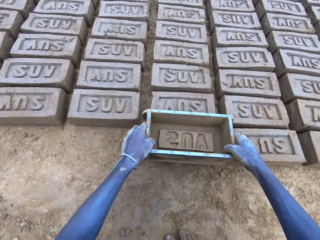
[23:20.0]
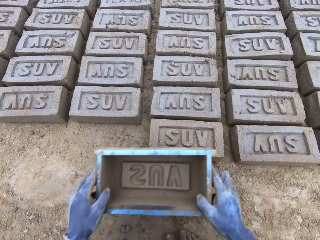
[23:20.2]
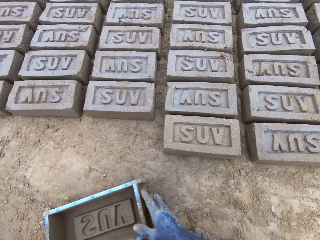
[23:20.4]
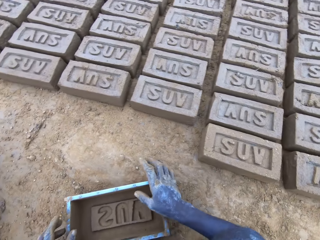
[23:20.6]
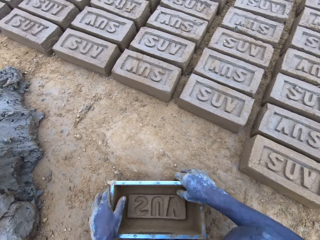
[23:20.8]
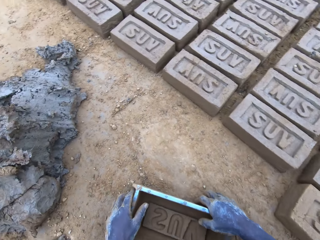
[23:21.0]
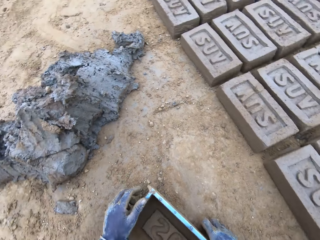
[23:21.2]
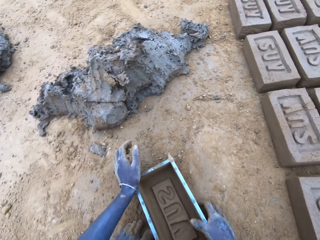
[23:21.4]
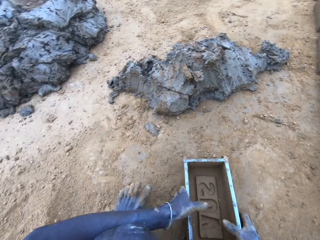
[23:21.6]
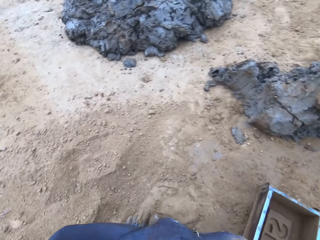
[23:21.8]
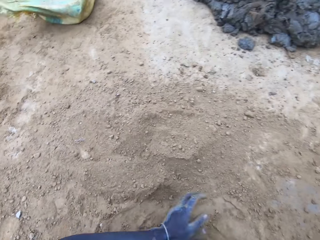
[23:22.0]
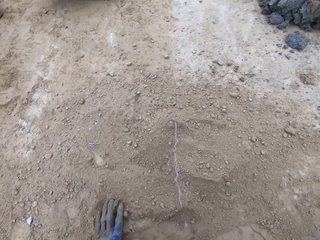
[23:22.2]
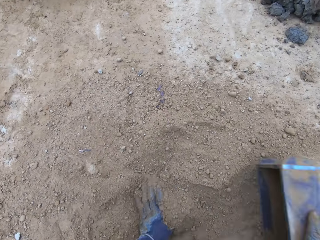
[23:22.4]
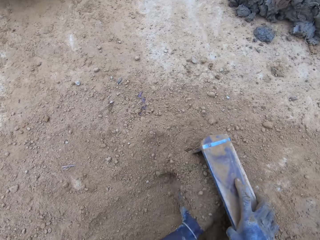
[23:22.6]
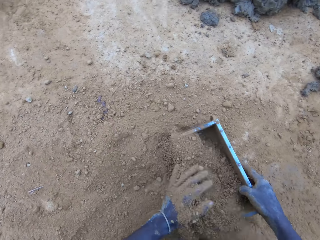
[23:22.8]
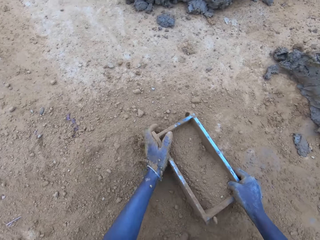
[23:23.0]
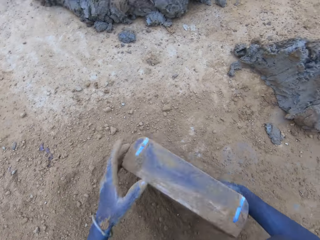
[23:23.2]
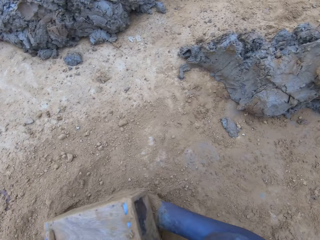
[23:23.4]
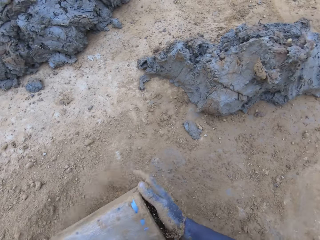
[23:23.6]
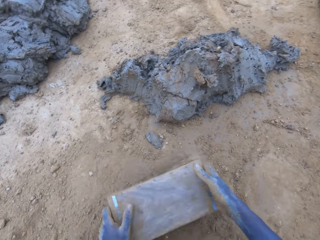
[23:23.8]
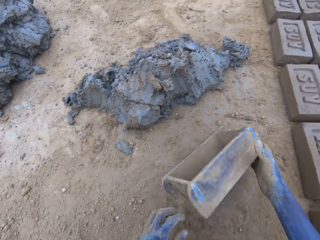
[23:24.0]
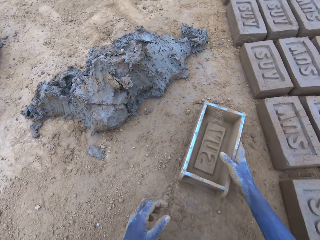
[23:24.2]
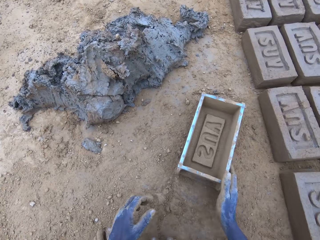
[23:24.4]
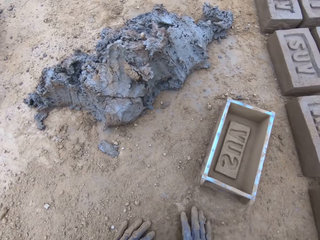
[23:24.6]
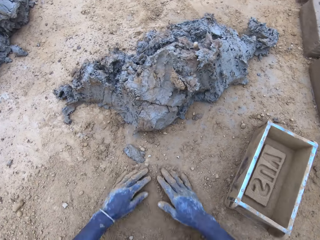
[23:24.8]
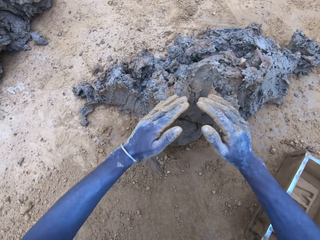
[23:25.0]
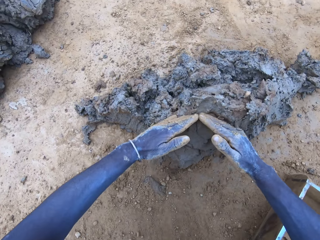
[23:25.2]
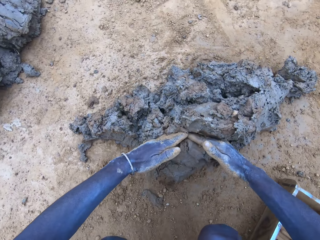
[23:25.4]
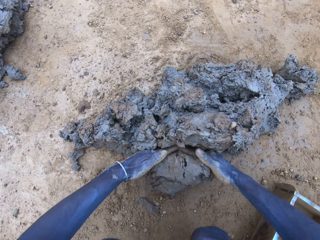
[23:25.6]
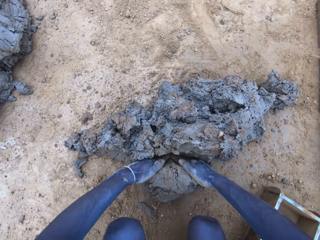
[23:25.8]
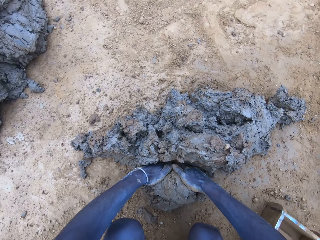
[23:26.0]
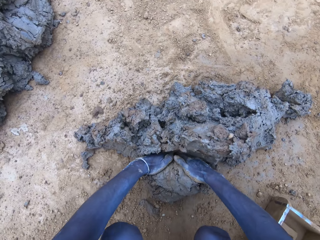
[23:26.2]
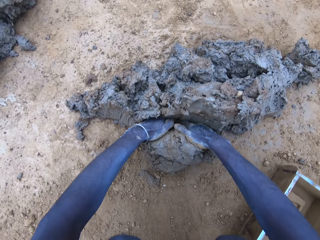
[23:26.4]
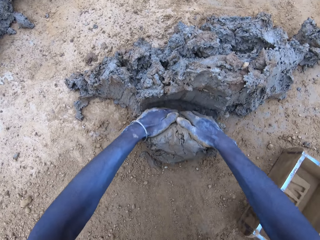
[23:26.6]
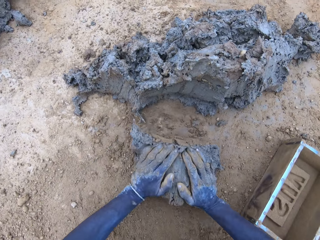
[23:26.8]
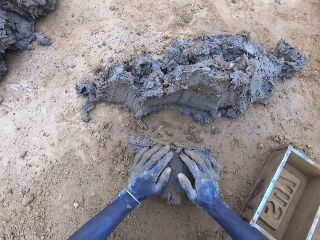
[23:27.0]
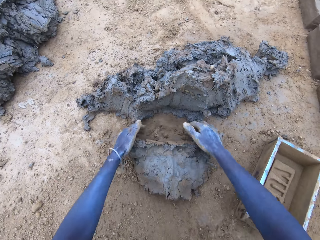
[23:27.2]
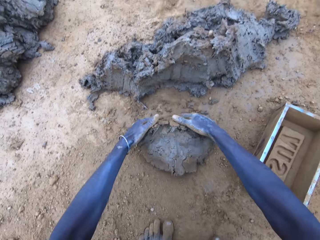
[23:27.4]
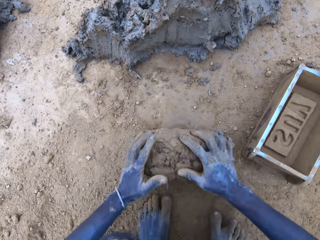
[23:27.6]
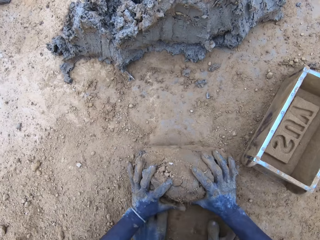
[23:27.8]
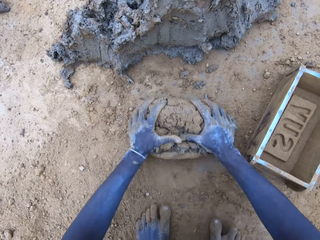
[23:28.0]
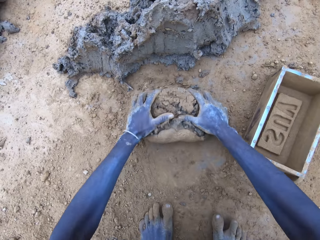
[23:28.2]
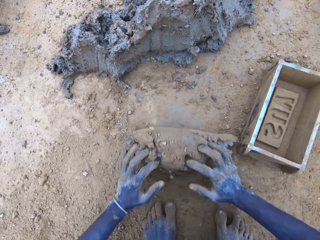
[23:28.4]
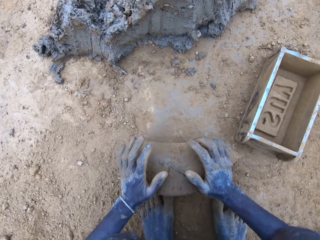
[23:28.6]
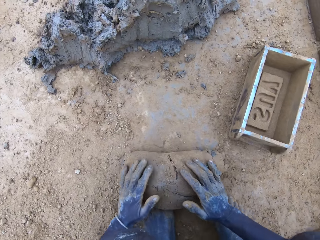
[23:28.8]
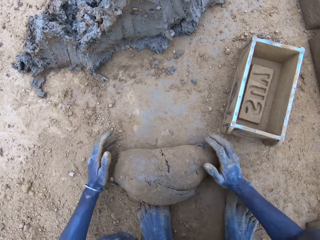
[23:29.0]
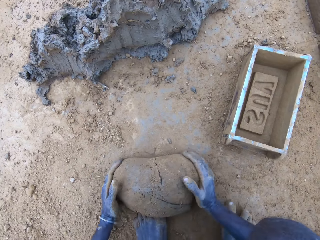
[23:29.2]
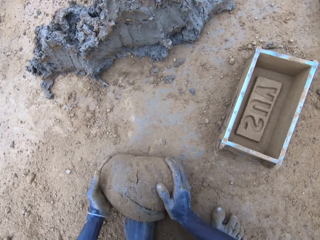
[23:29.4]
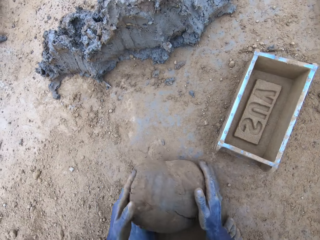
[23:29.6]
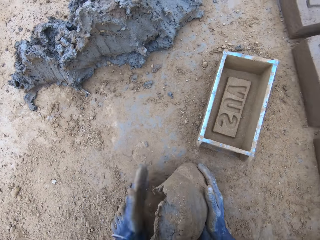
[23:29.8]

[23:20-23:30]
The camera wearer holds a brick mould. They put sand in the brick mould. They pour the sand from the brick mould on the ground. They scoop clay using hands, and roll the clay on the ground.

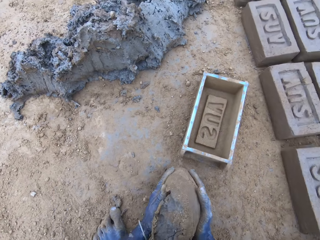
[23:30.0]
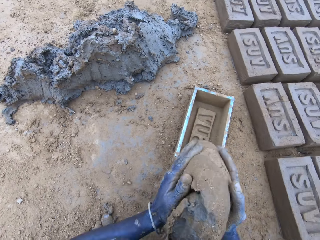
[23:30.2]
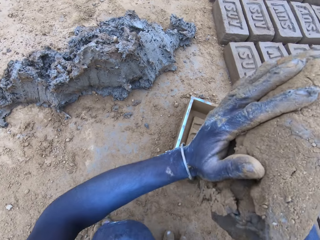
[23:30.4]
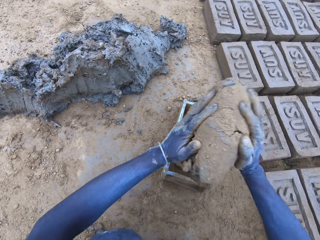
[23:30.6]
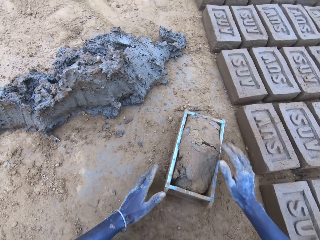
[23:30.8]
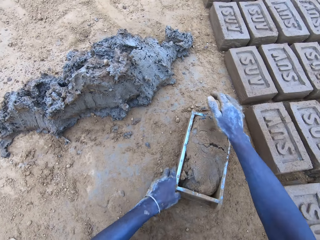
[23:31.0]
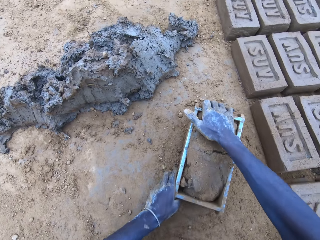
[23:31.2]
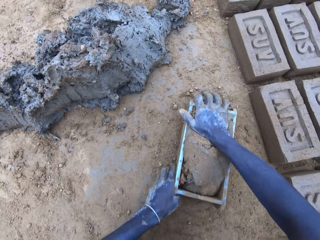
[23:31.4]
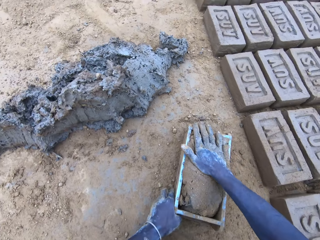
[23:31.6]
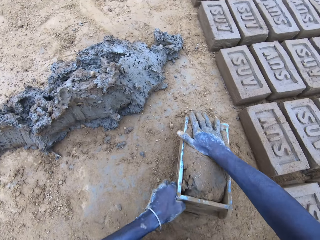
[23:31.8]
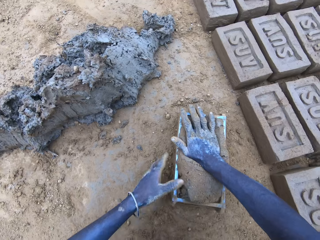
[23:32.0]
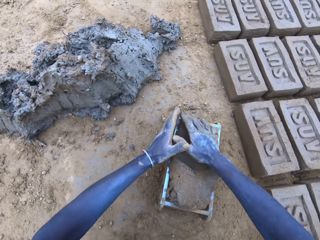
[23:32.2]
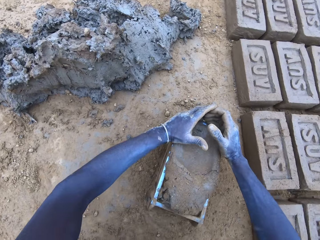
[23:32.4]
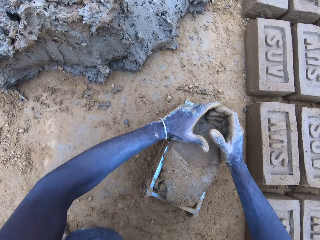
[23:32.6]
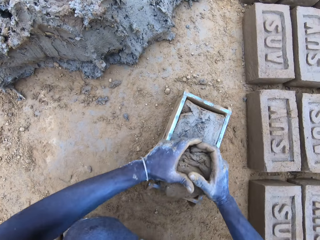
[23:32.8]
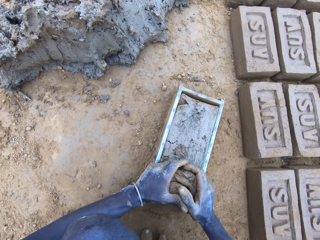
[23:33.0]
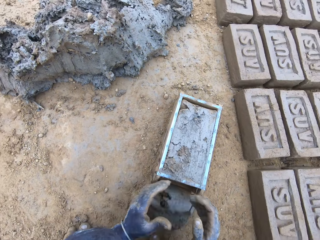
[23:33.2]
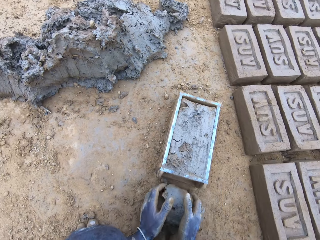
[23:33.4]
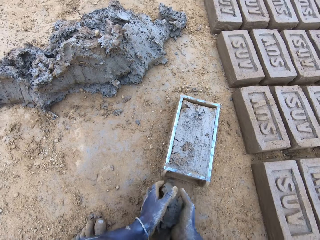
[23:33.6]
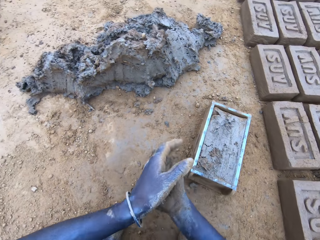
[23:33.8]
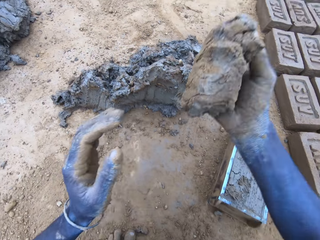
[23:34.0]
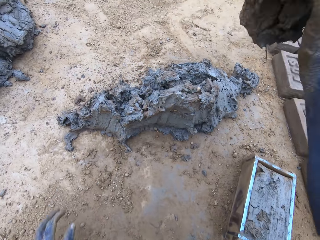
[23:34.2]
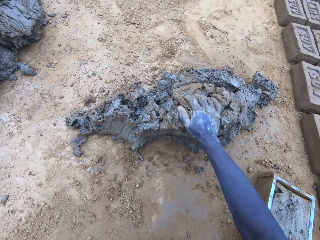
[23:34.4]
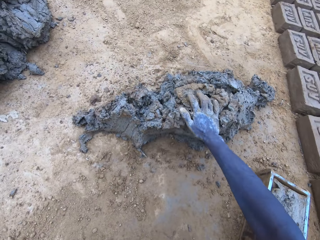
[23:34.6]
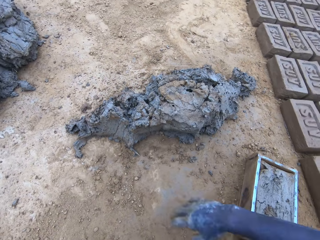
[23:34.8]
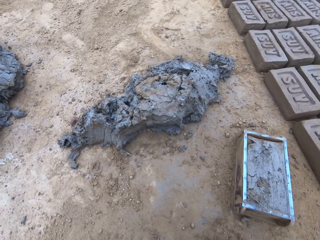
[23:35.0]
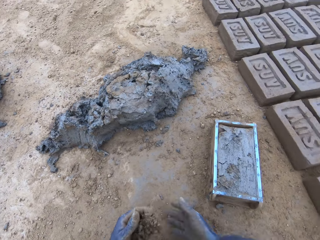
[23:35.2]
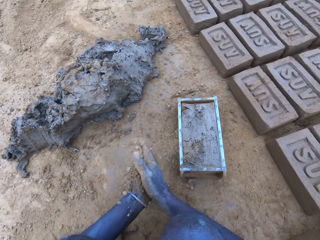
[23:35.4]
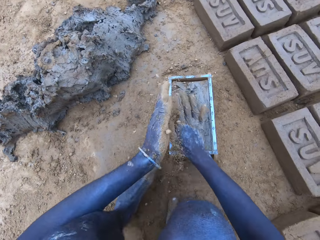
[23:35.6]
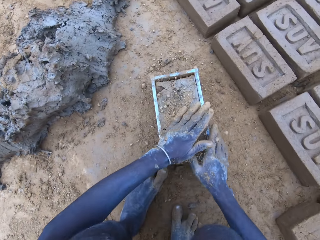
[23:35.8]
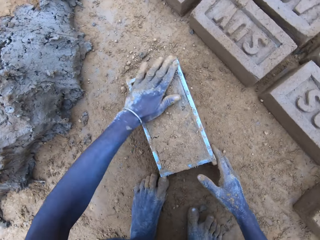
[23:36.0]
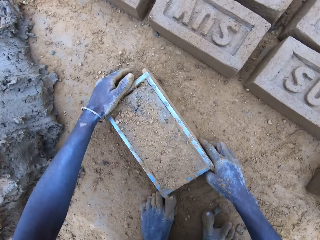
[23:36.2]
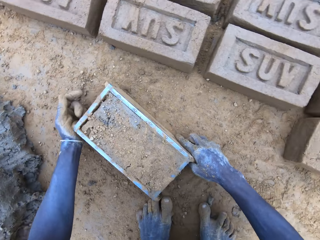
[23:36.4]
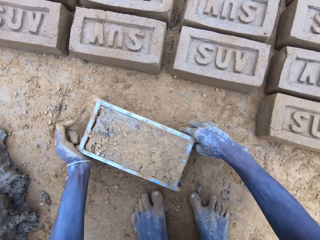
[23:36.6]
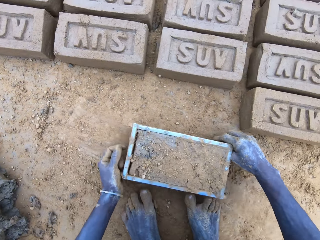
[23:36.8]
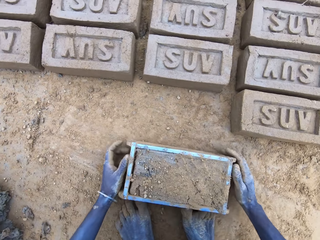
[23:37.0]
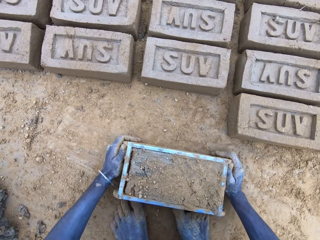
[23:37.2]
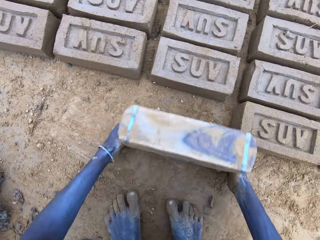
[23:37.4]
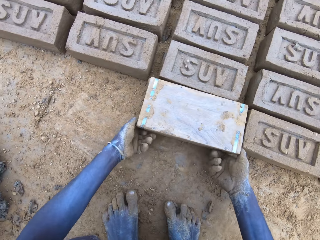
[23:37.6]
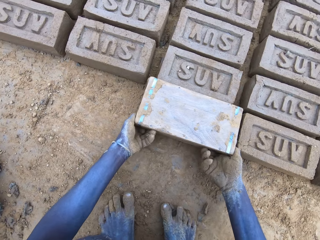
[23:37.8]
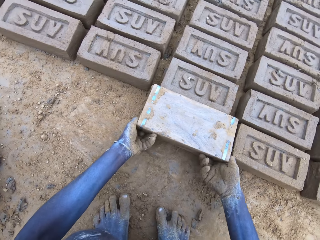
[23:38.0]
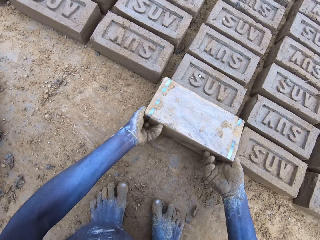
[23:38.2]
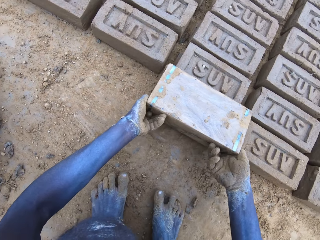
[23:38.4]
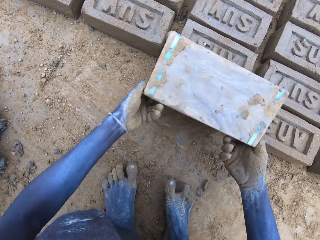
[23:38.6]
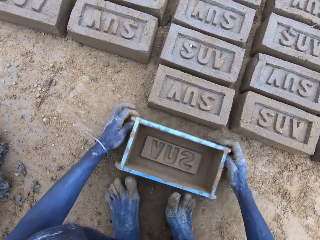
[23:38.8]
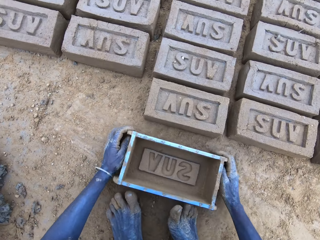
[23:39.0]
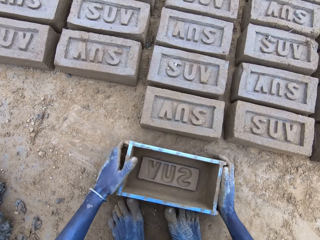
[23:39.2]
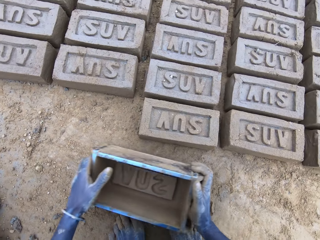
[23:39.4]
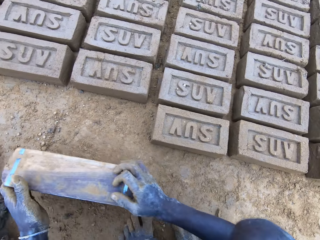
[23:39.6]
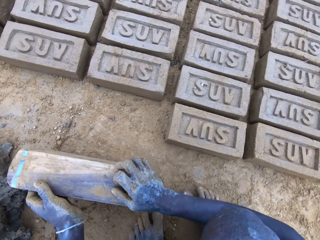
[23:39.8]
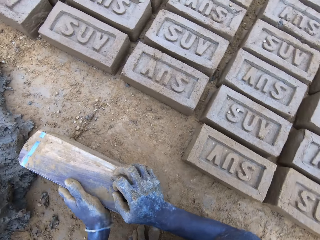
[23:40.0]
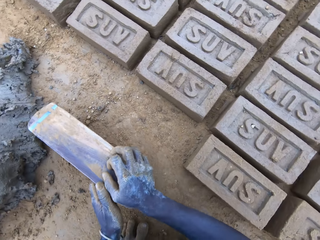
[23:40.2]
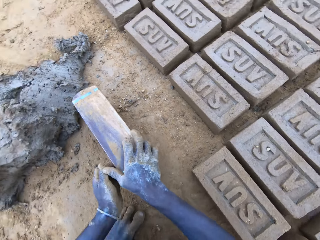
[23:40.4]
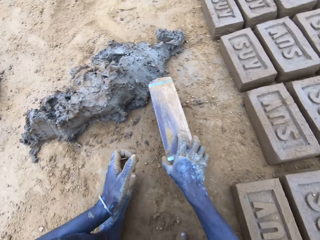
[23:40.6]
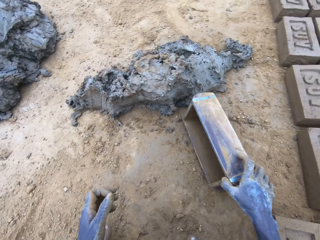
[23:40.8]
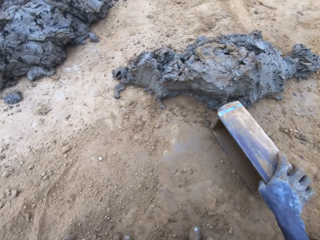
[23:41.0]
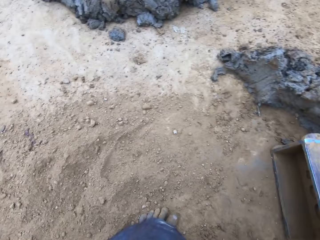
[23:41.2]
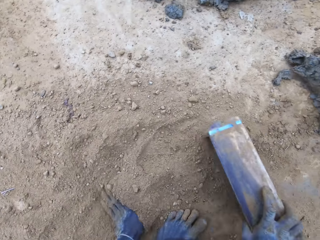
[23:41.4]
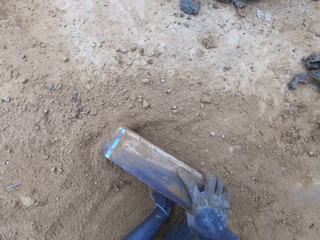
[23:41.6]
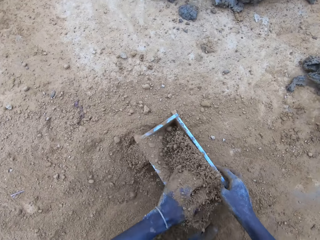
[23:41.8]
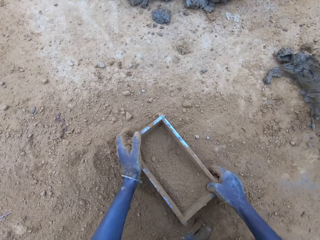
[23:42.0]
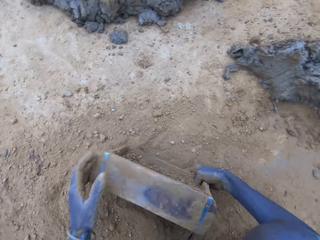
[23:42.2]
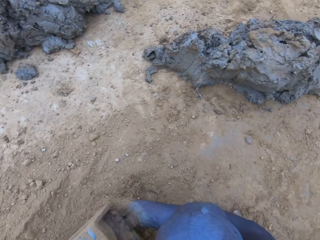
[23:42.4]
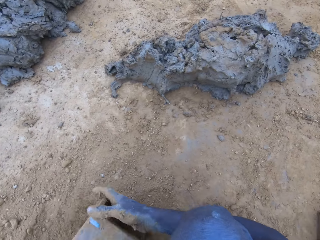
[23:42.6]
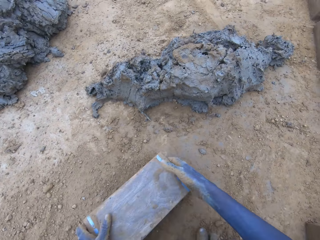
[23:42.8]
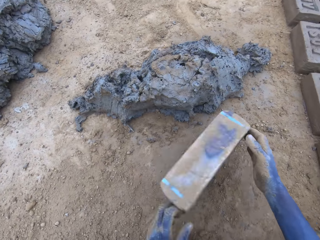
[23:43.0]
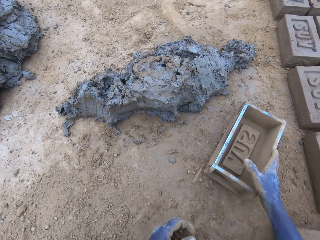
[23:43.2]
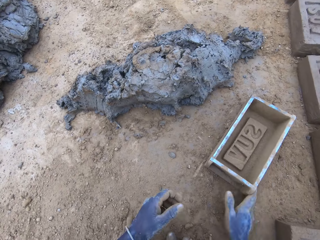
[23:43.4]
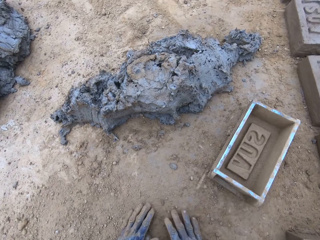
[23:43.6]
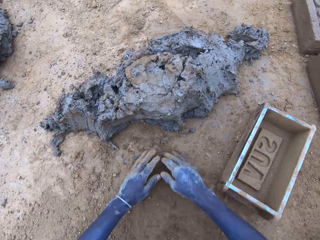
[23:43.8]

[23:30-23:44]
The camera wearer puts the mud in the brick mould, scoops the excess mud on the brick mould, and throws the mud on the pile of mud. They lift the brick mould. They pour the mud in the brick mould on the ground. They lift the brick mould. They put sand in the brick mould. They pour the sand from the brick mould on the ground.
